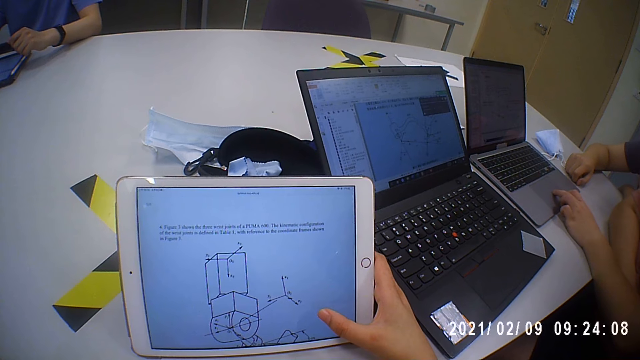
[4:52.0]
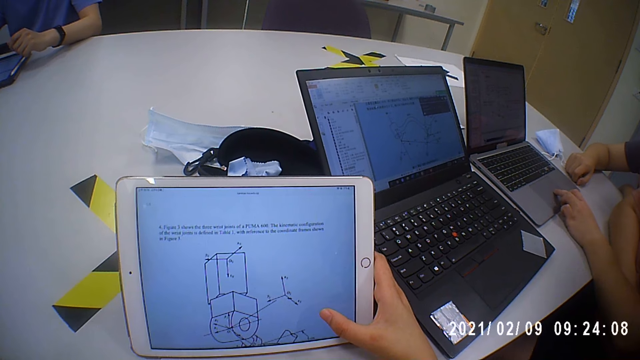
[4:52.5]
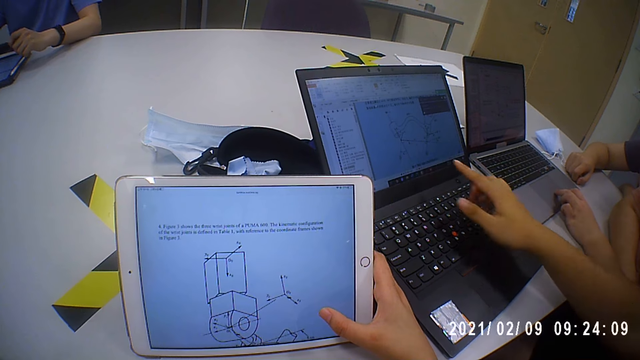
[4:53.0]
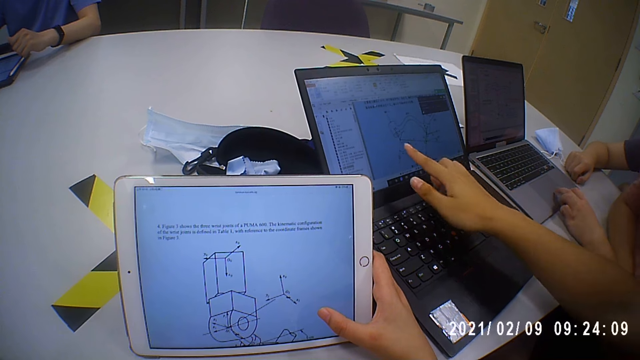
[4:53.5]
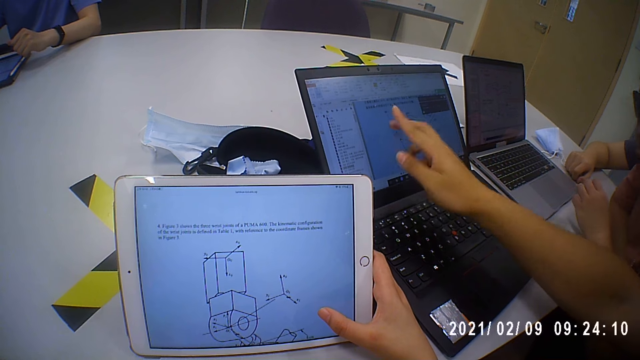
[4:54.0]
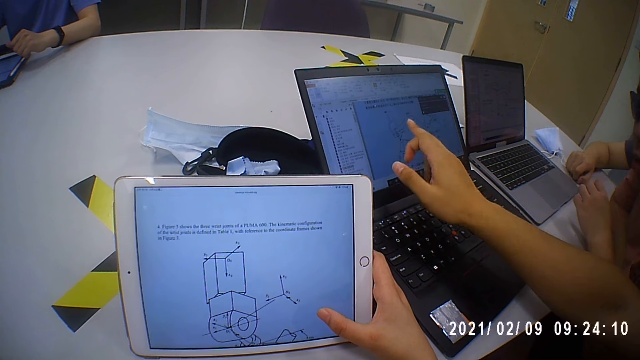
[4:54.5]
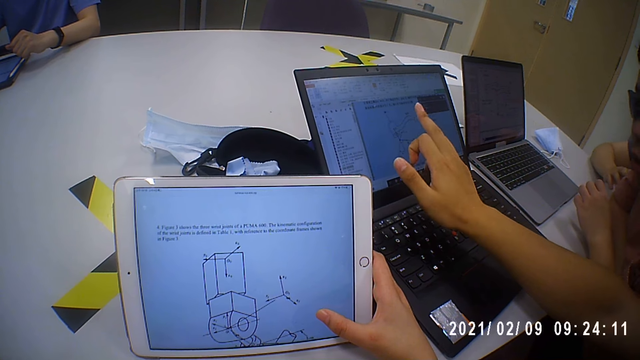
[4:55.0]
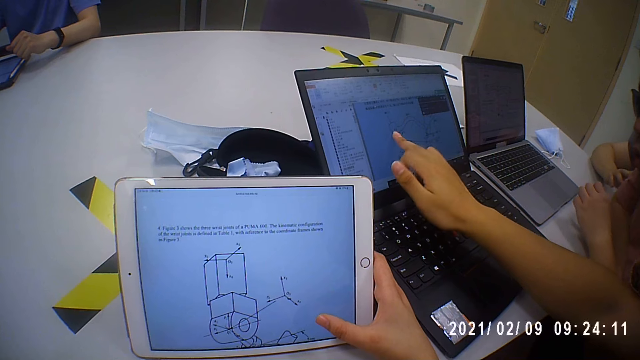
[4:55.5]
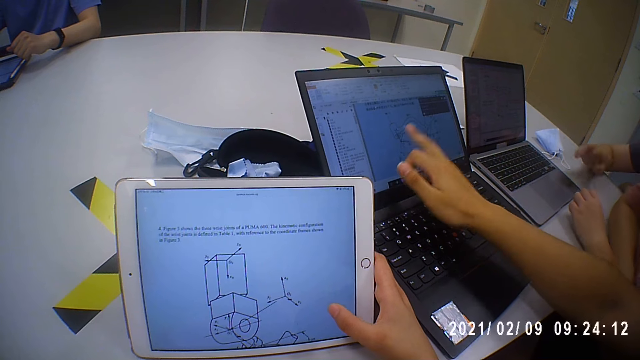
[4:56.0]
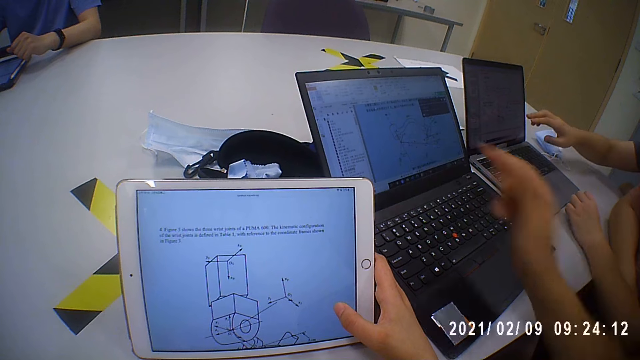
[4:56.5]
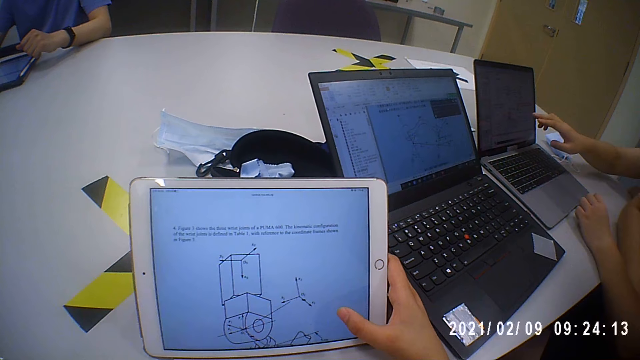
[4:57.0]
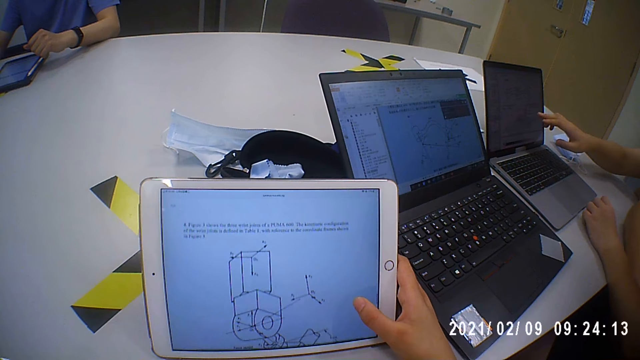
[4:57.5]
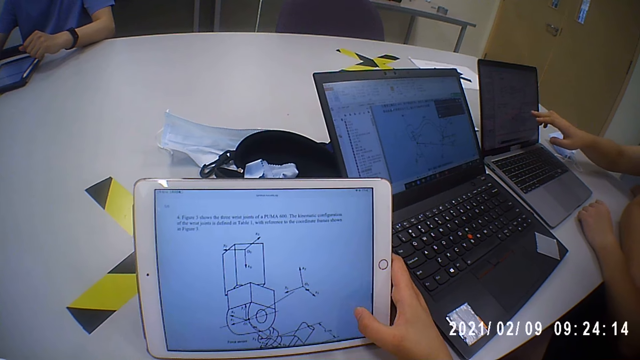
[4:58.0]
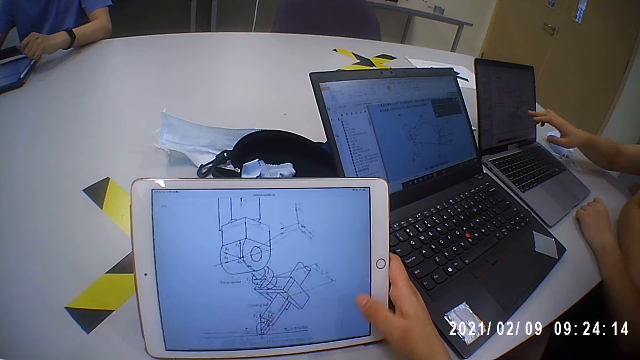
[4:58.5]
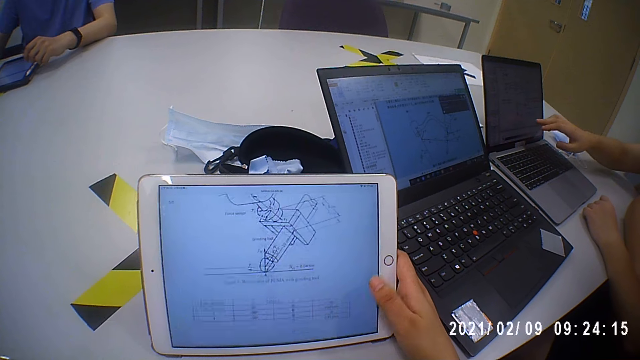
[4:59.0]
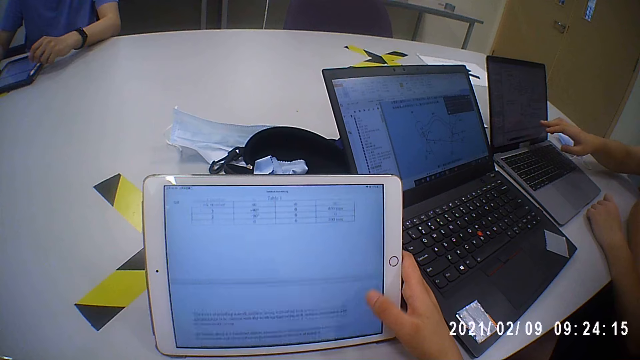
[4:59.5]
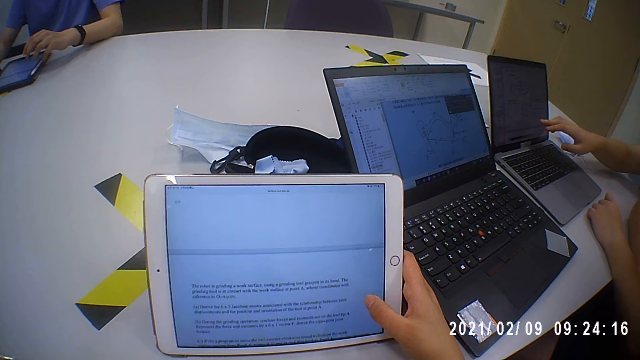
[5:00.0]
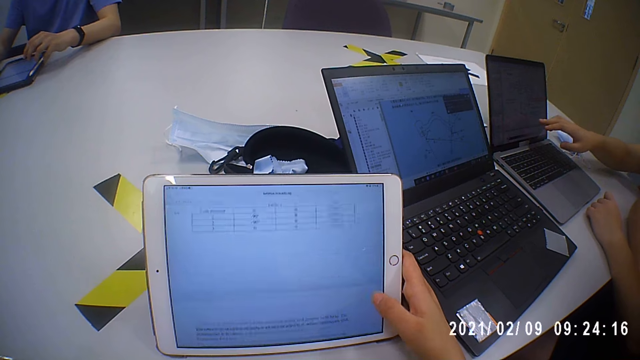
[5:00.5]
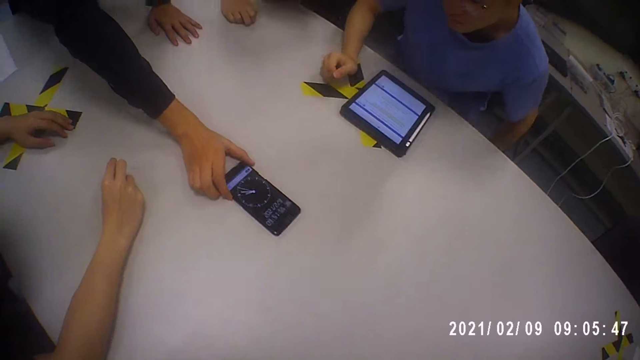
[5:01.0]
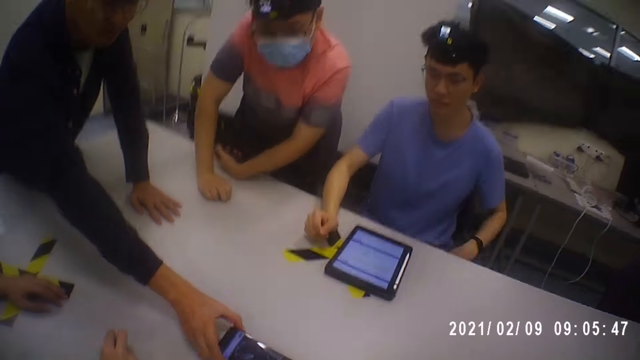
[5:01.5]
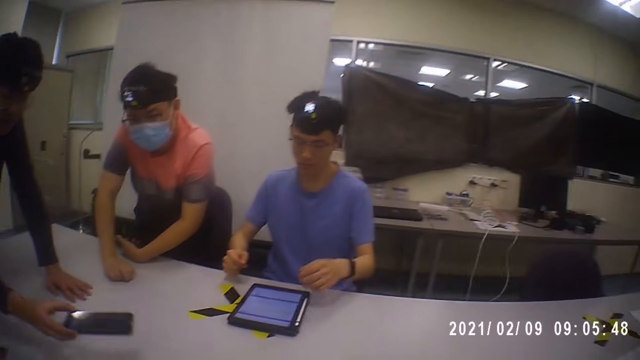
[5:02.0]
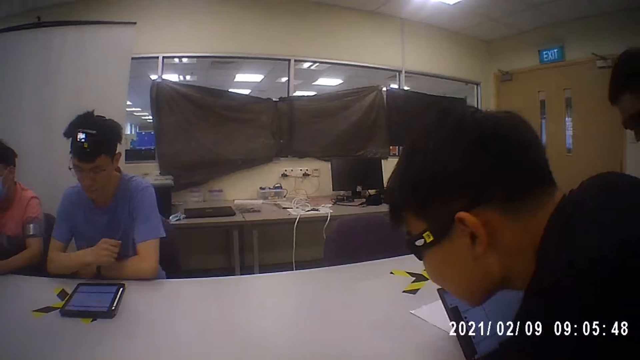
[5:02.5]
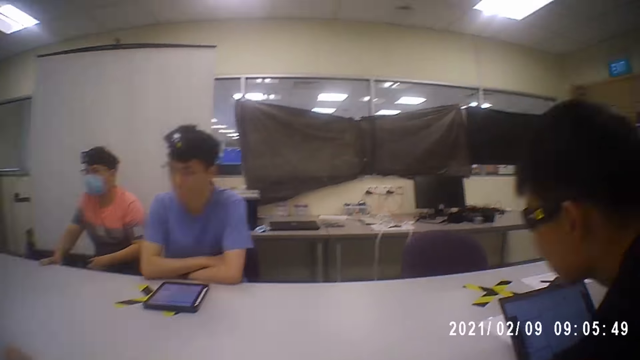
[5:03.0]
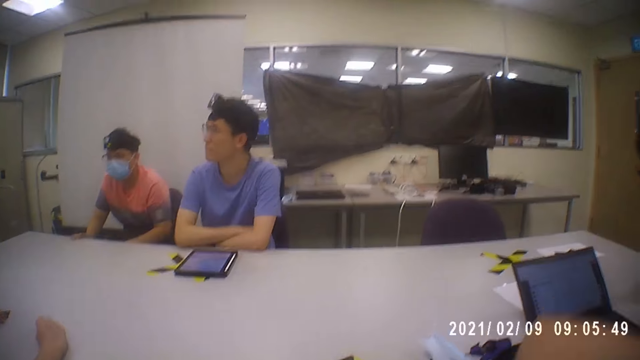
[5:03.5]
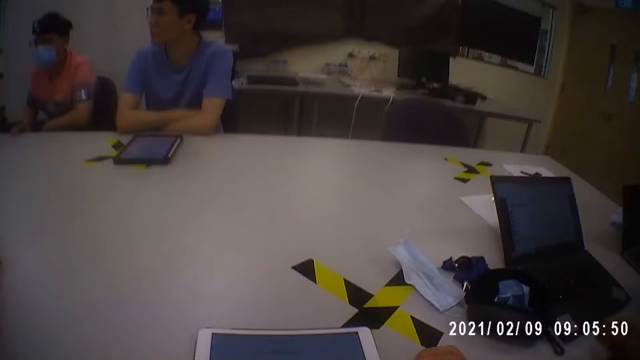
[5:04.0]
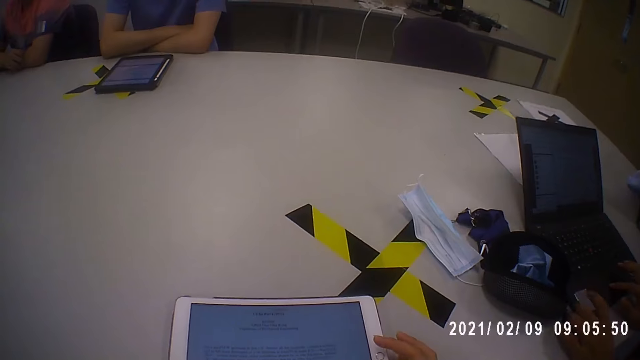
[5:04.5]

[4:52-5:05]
A man moves the hand. Another man picks up a mobile phone. He moves the phone on the table. Another man moves the hand. The camera wearer moves the head. Another man sits.

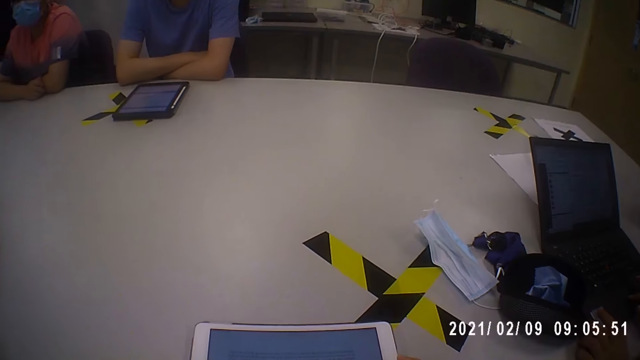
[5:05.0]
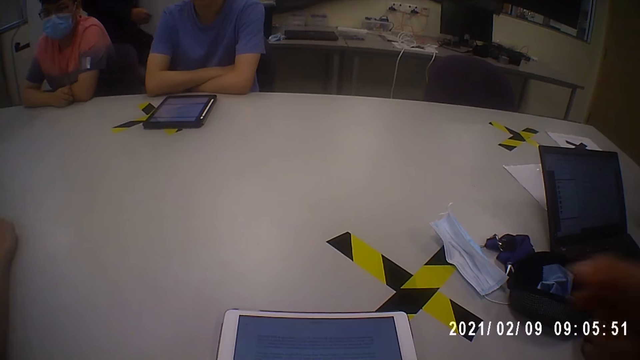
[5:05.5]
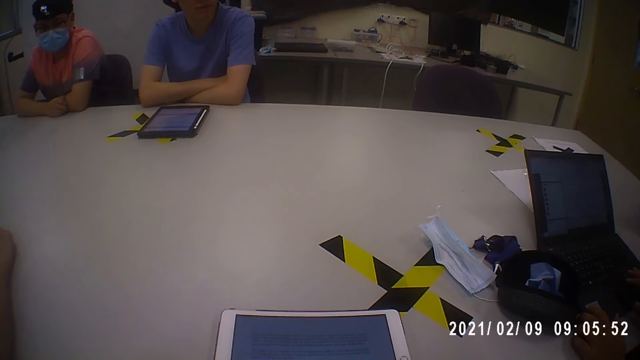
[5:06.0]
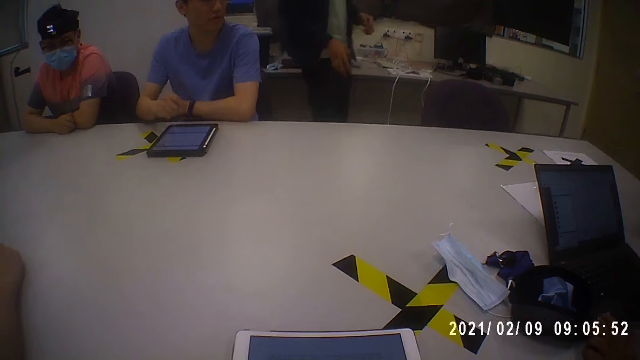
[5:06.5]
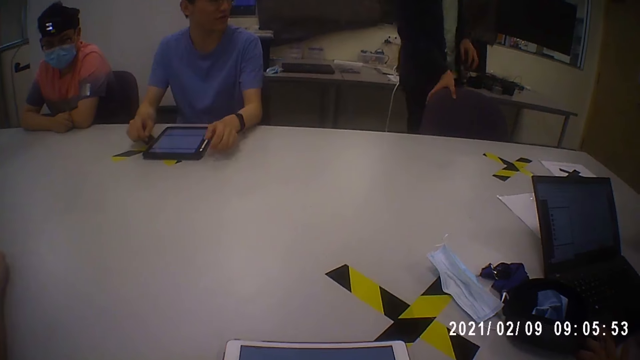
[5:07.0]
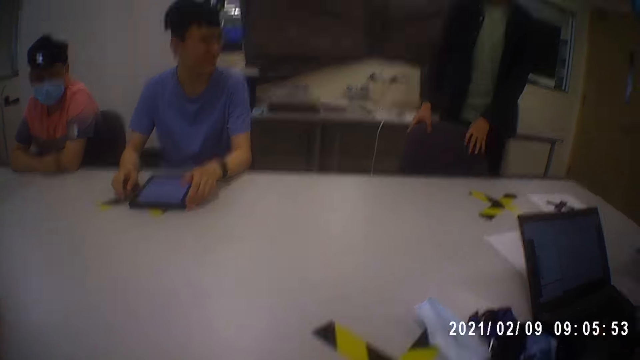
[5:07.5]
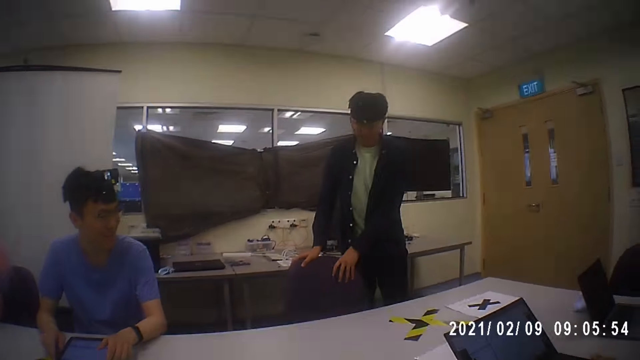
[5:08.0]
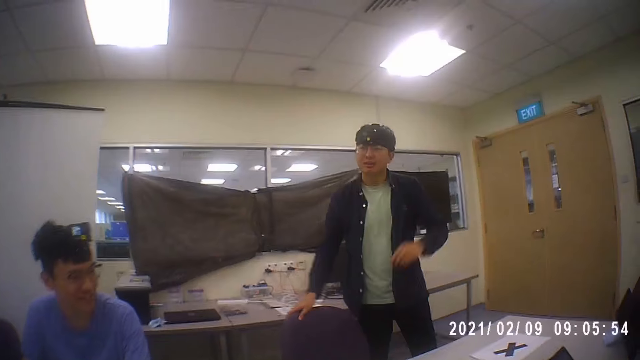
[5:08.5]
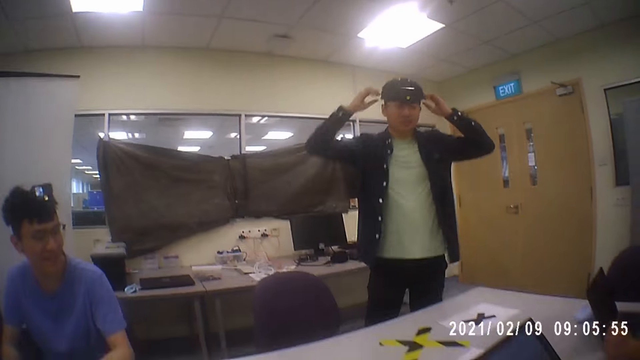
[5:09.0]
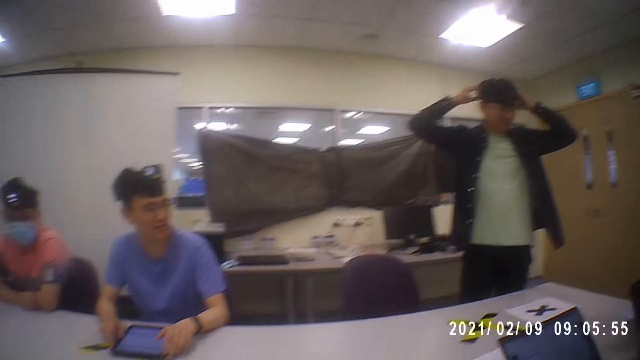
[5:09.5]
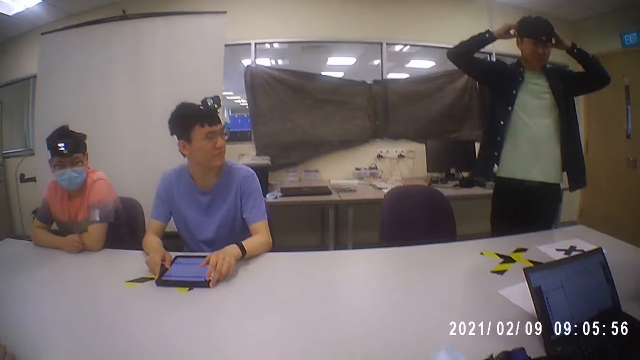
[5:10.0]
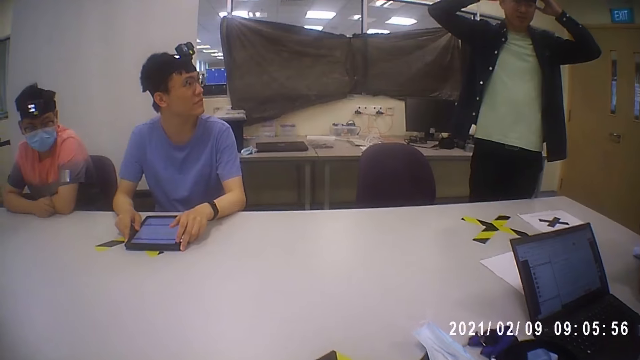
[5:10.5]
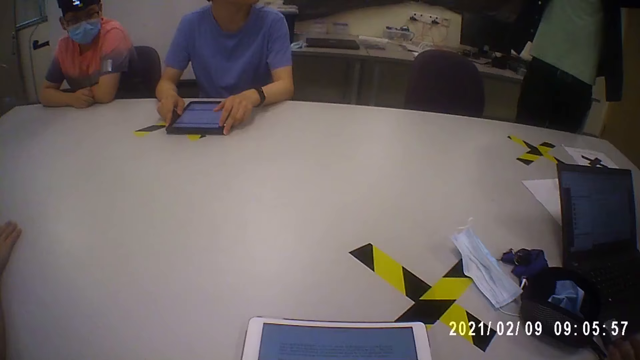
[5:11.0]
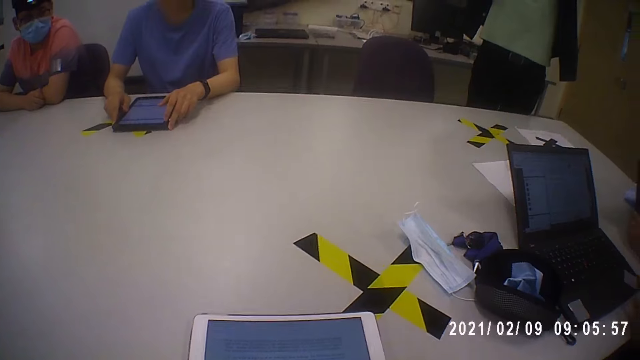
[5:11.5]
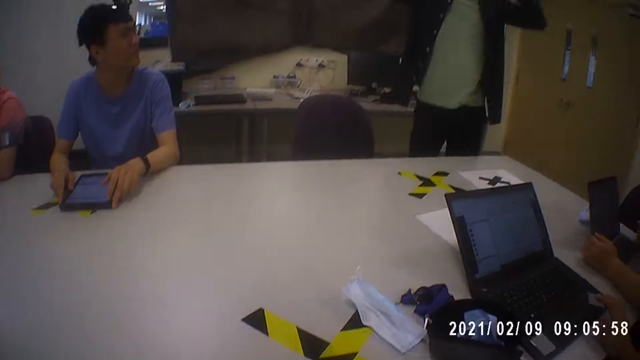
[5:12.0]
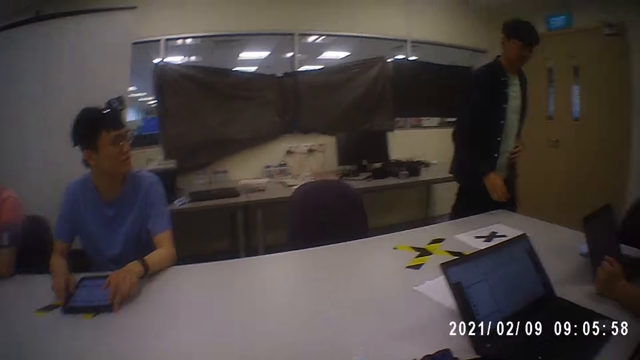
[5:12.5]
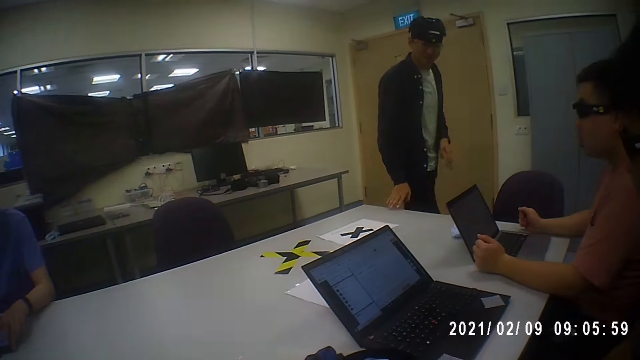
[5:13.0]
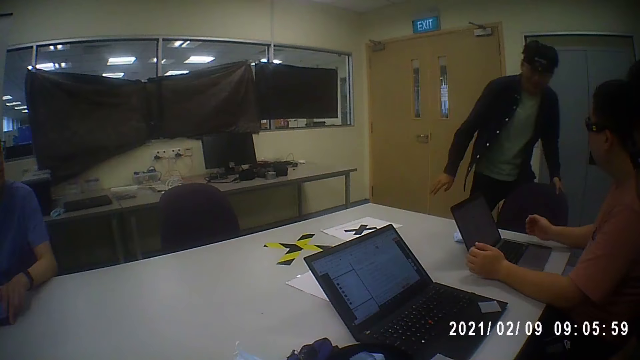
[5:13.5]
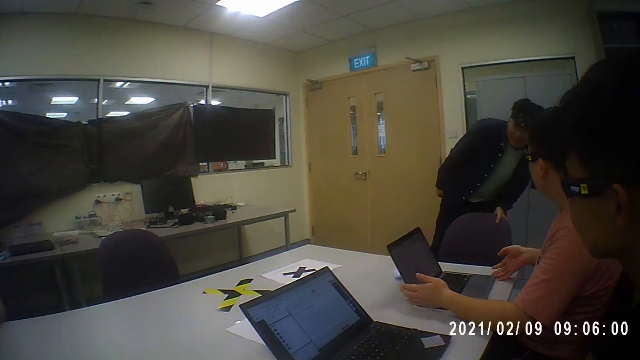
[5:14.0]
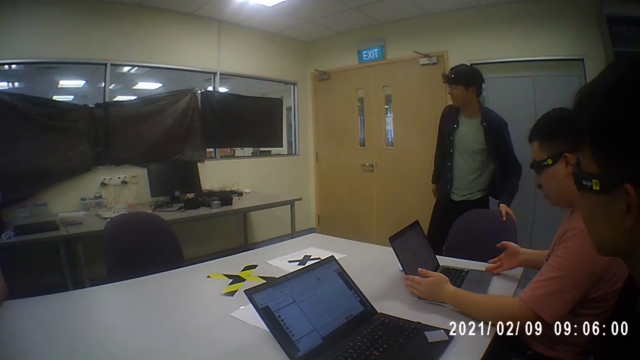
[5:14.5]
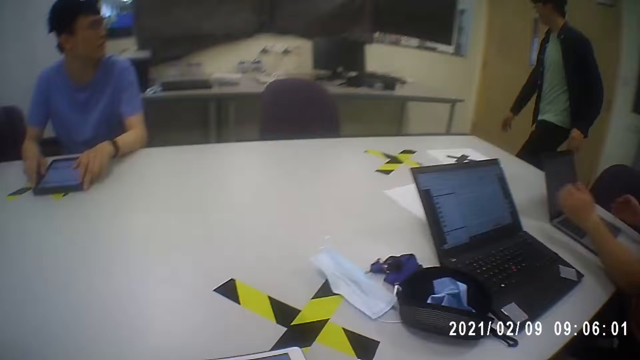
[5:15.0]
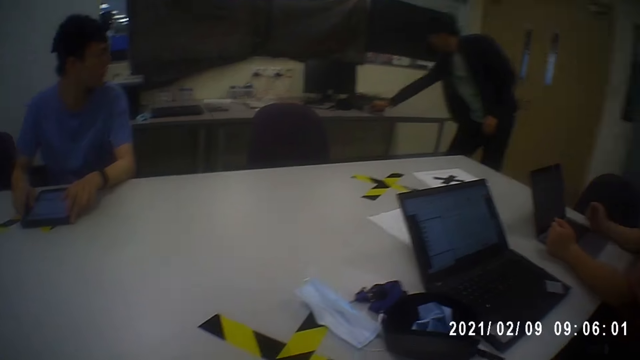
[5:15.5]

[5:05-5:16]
A man walks around the table. He moves the chair and moves the hand. The camera wearer touches the head camera. They look around the table. The man walks on the floor and holds the chair. Another man moves the laptop. The first man walks on the floor.
